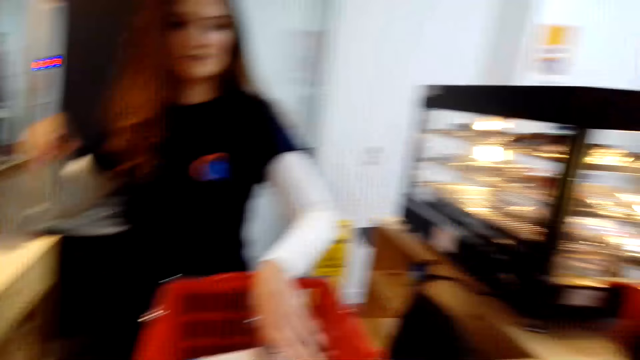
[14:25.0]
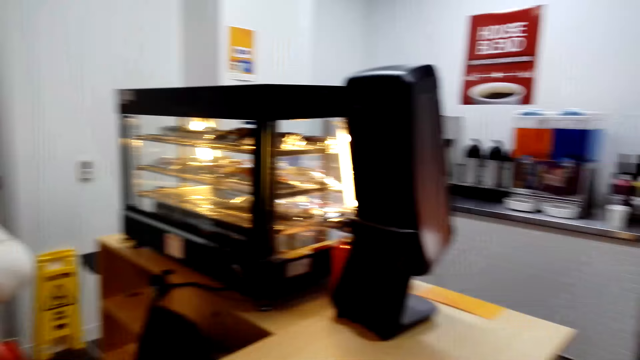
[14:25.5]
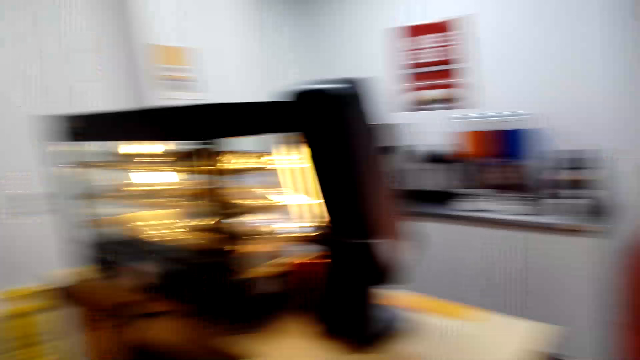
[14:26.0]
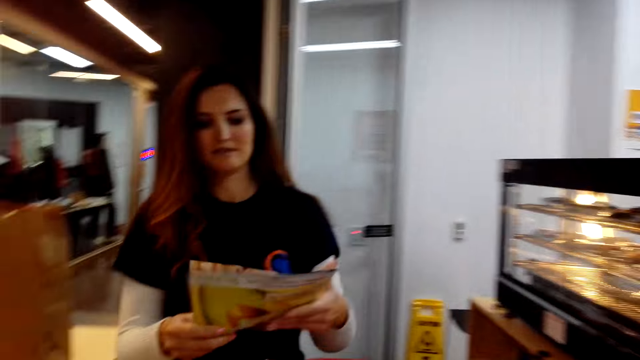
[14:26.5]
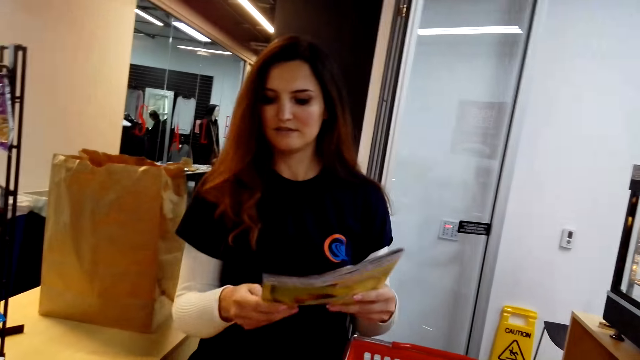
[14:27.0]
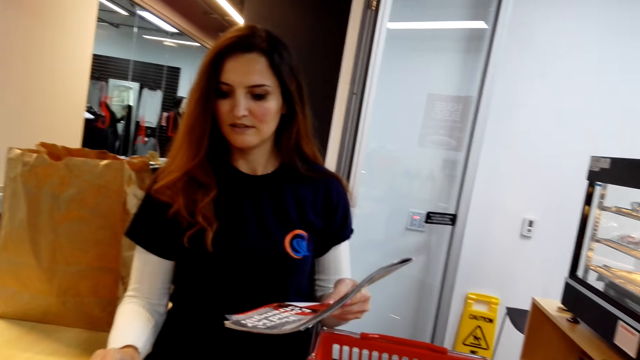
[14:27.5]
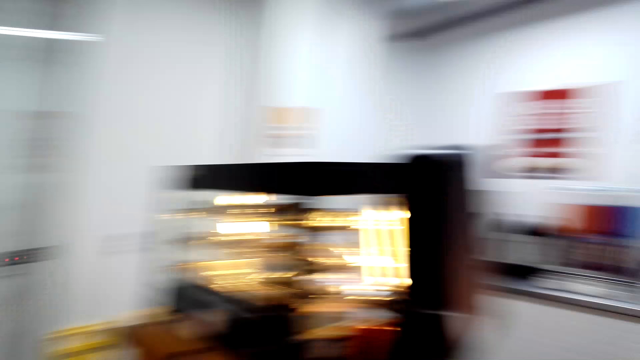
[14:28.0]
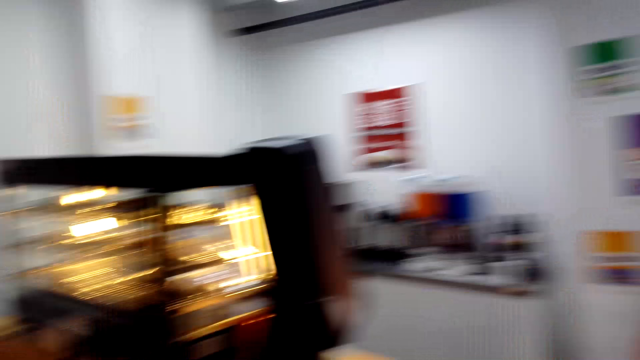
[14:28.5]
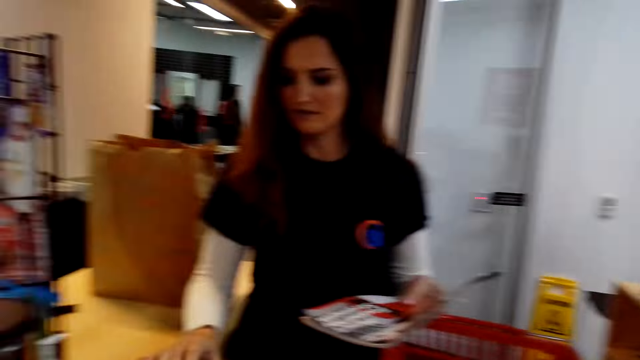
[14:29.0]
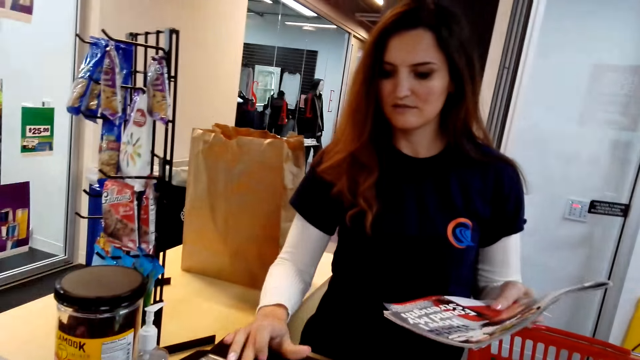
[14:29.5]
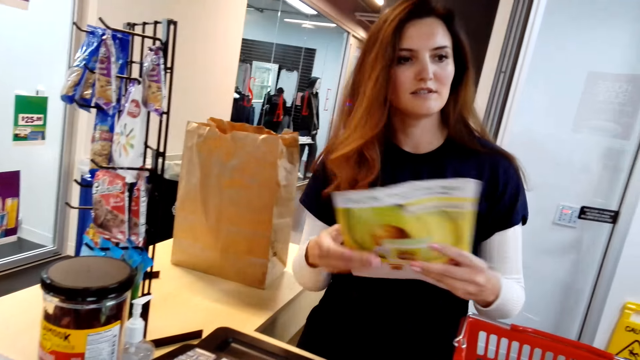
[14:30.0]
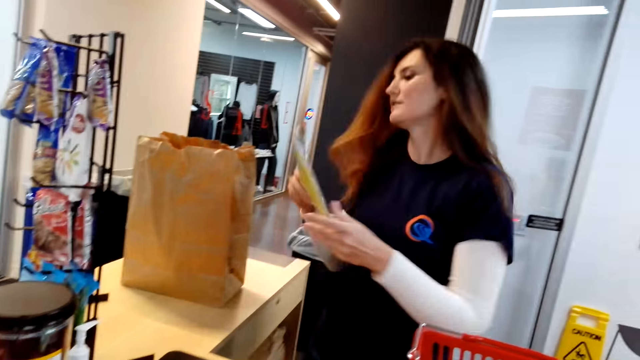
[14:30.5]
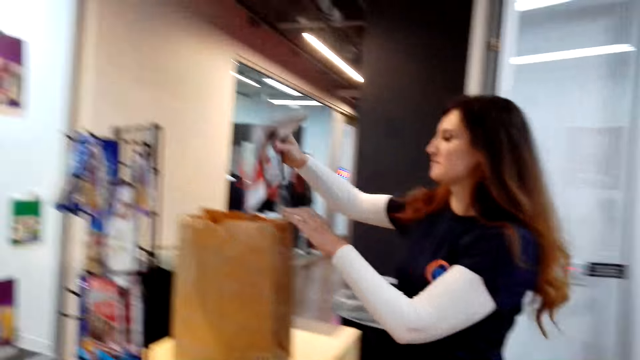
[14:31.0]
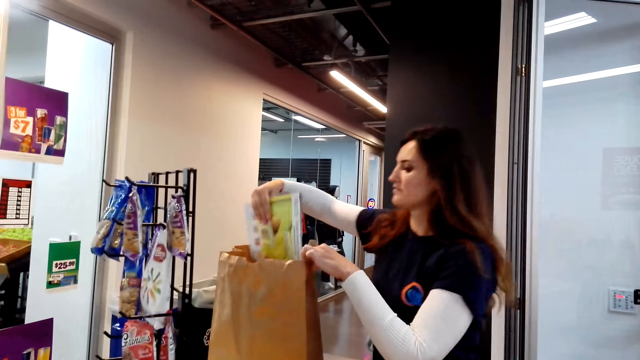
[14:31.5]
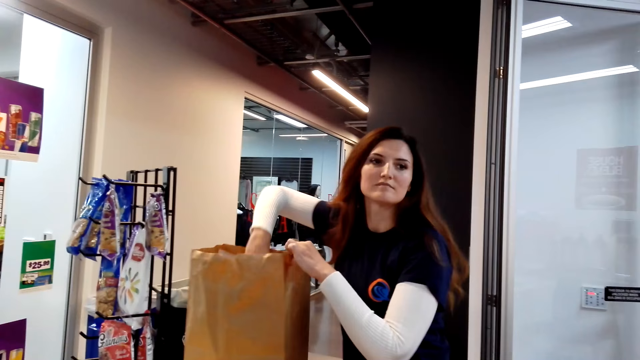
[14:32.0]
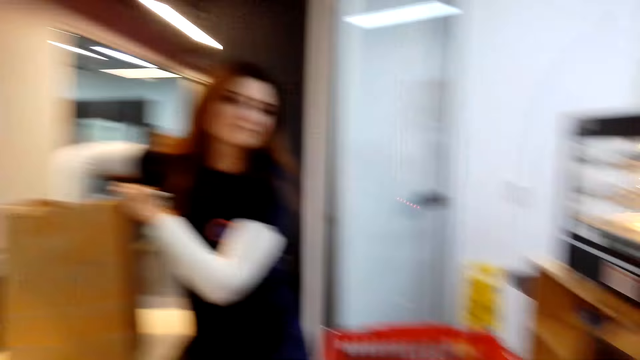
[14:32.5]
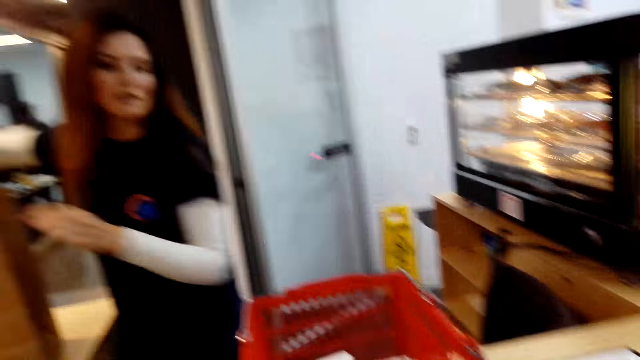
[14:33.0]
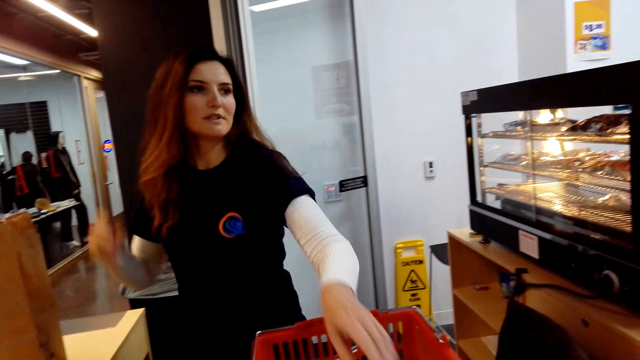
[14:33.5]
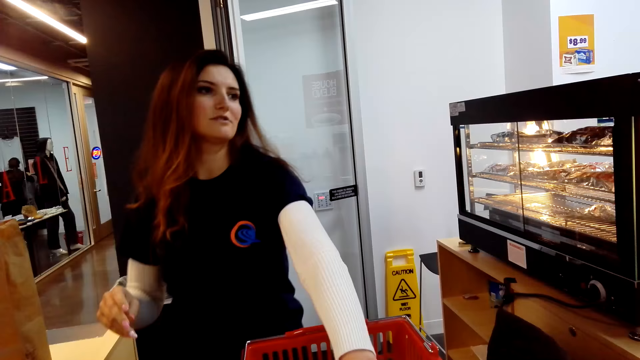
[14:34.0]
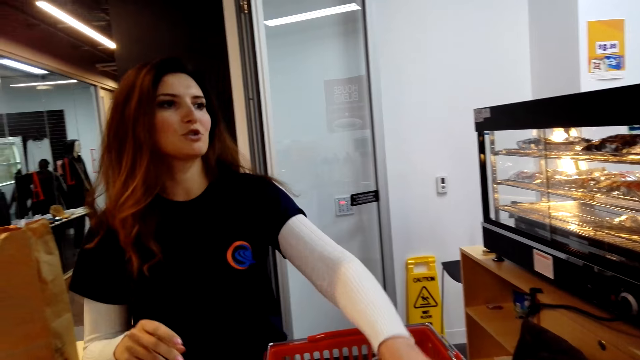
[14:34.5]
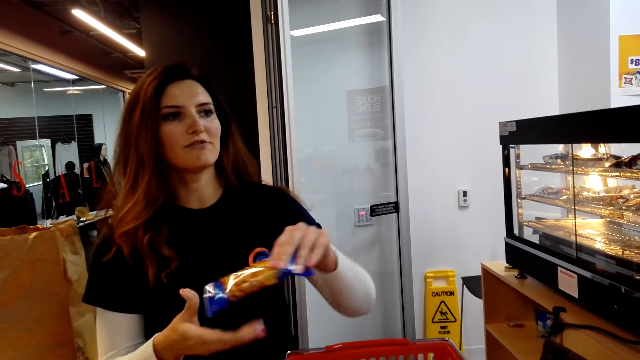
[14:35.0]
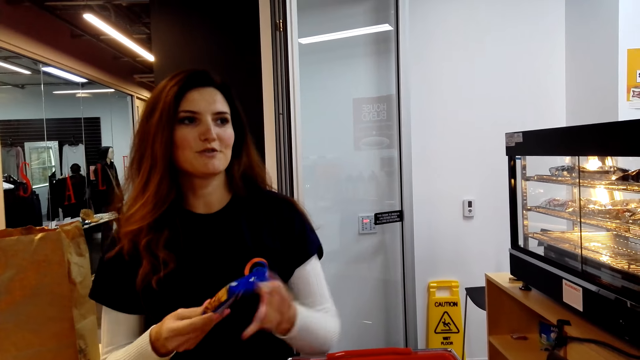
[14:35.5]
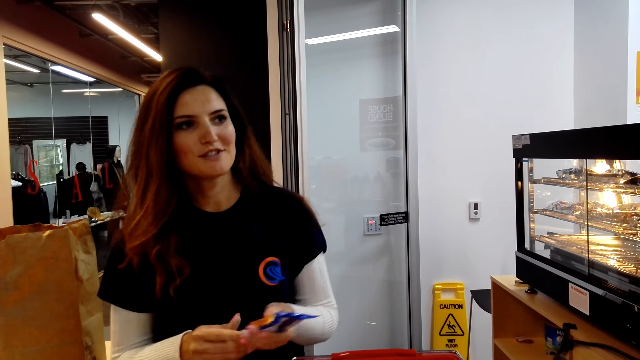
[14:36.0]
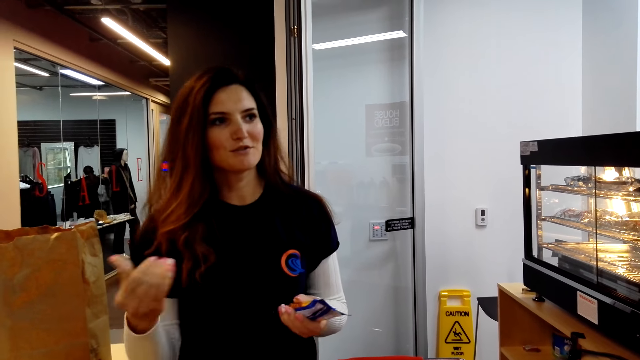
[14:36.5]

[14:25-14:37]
A cashier picks a magazine, presses a cash register, puts the magazine in a shopping bag, and picks a packet of nuts. The camera wearer dialogues to the cashier.

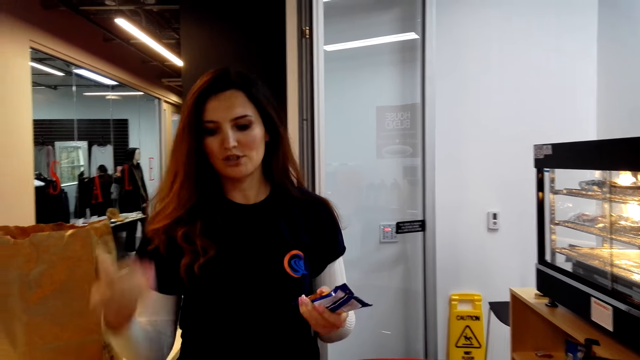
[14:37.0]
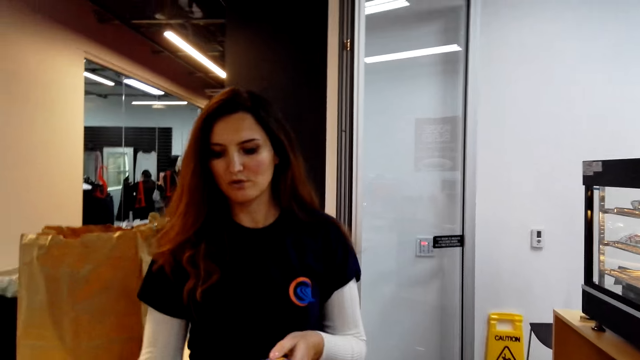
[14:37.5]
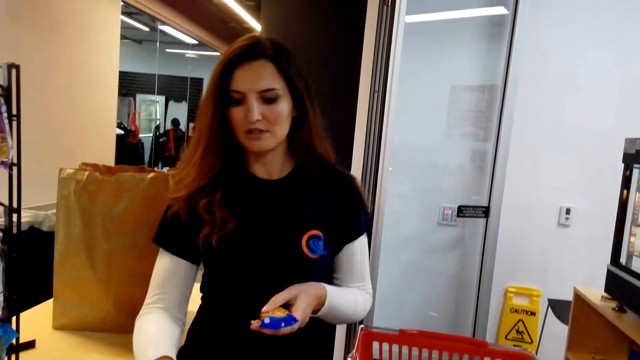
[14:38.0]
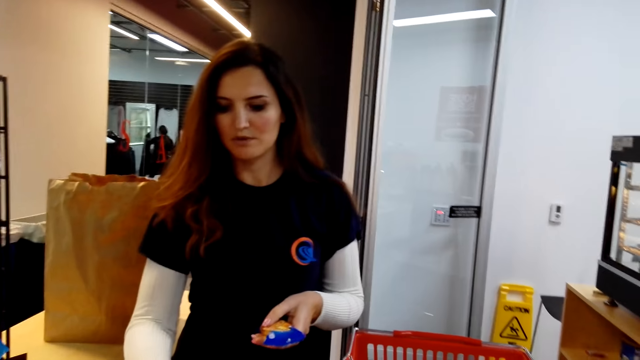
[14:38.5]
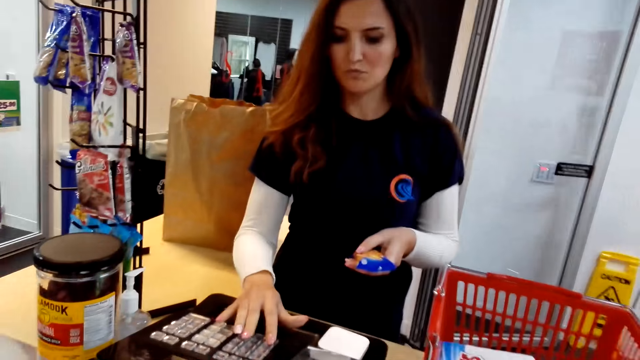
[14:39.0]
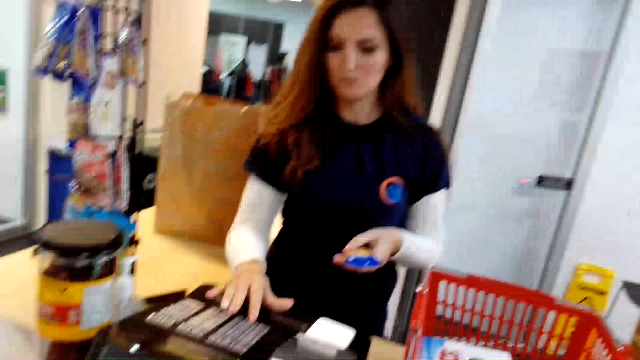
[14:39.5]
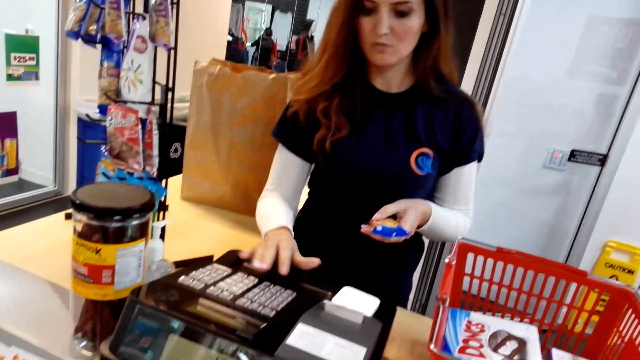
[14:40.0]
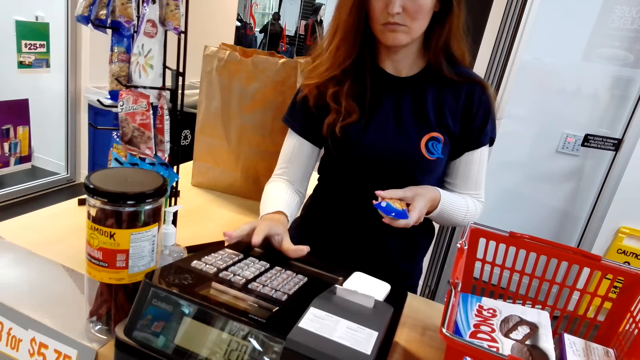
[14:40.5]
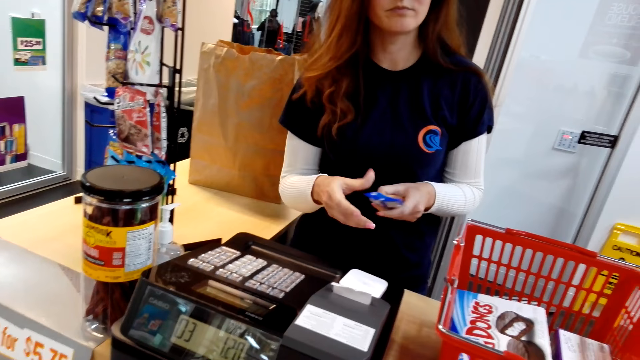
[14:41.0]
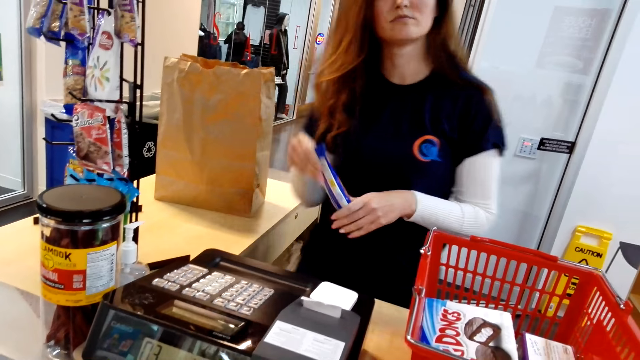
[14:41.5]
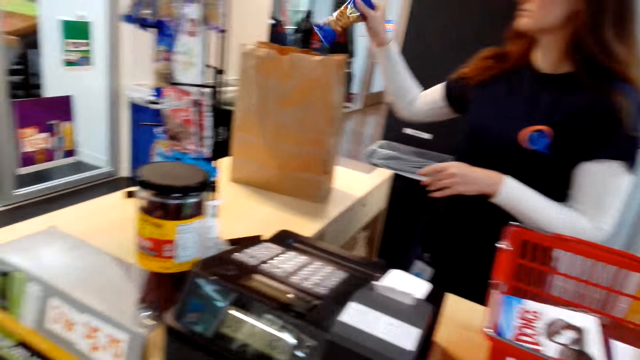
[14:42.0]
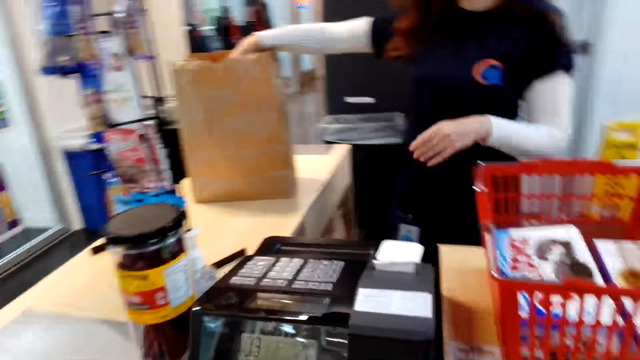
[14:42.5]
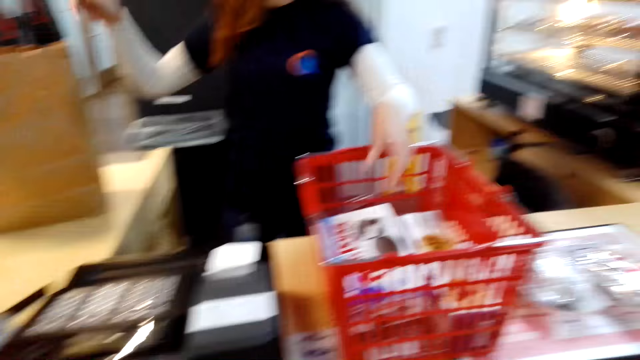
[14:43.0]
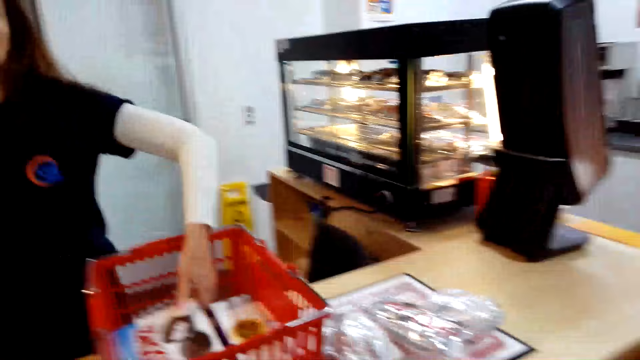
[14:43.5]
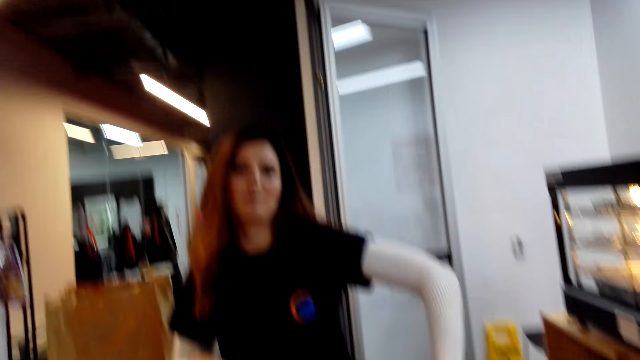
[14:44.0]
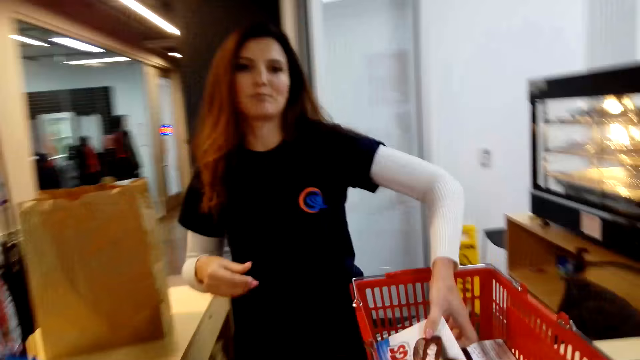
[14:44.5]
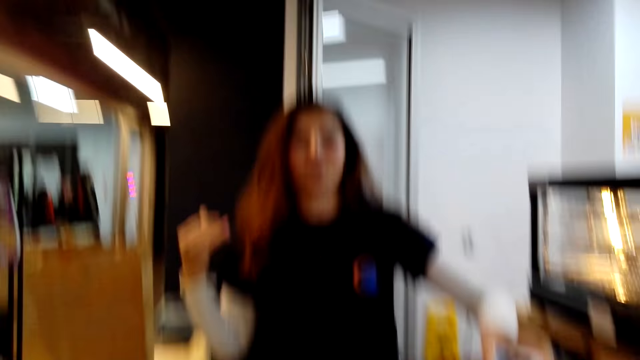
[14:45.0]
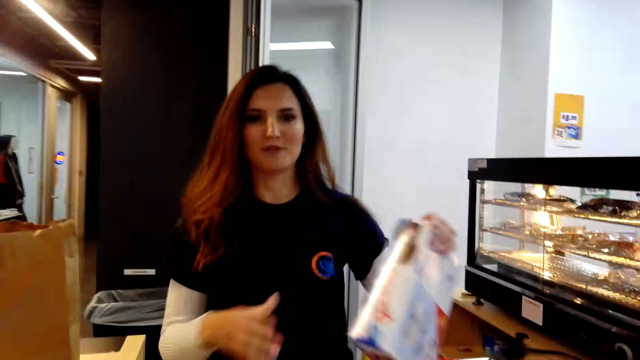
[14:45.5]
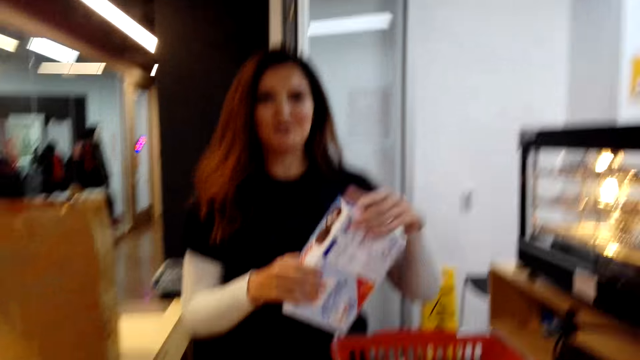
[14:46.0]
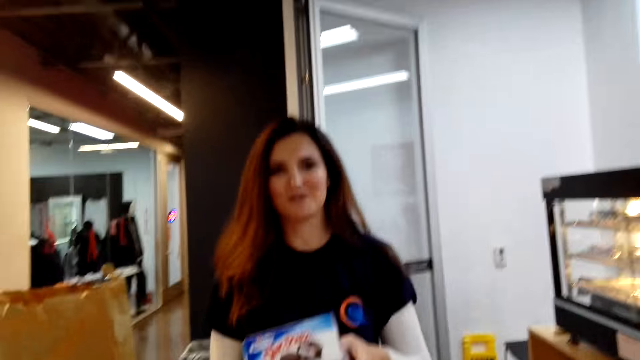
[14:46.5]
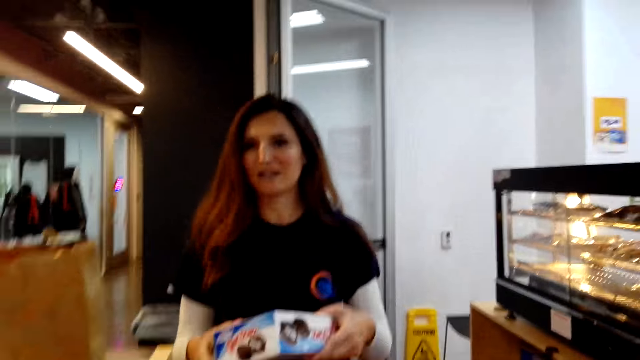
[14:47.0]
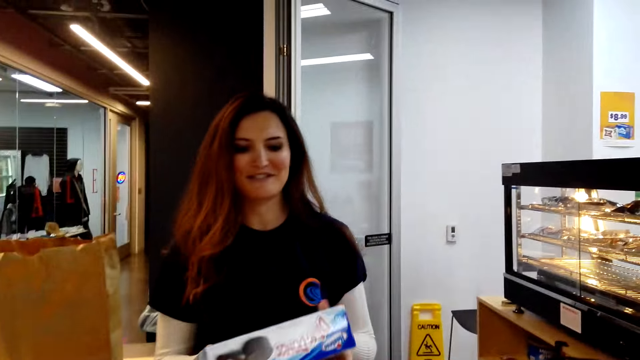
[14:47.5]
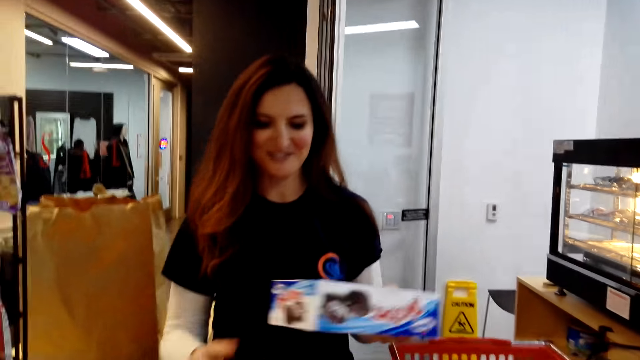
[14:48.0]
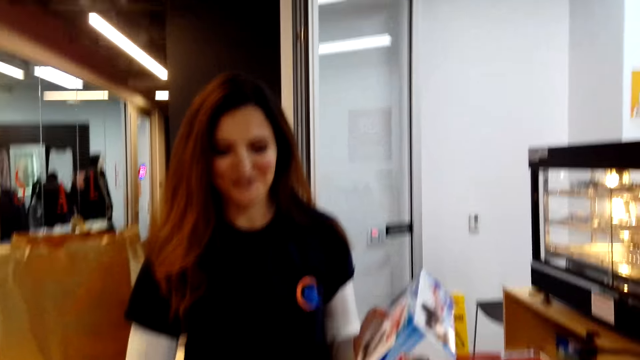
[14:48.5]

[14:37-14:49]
A cashier presses a cash register. The camera wearer puts nuts in a shopping bag. The cashier puts a packet of nuts in the shopping bag and picks a box of cake.
